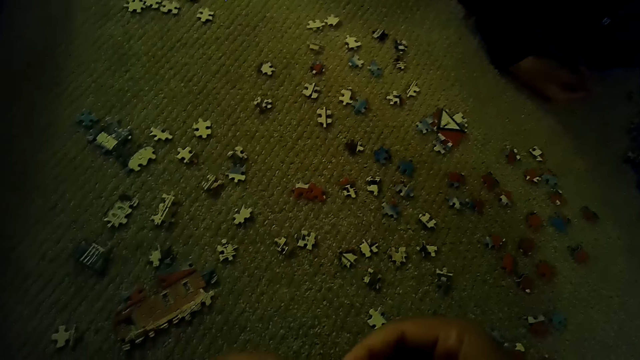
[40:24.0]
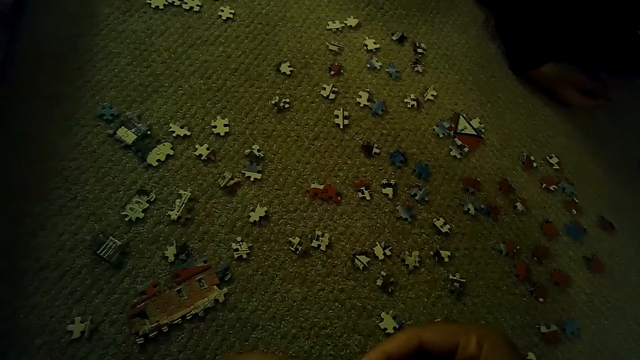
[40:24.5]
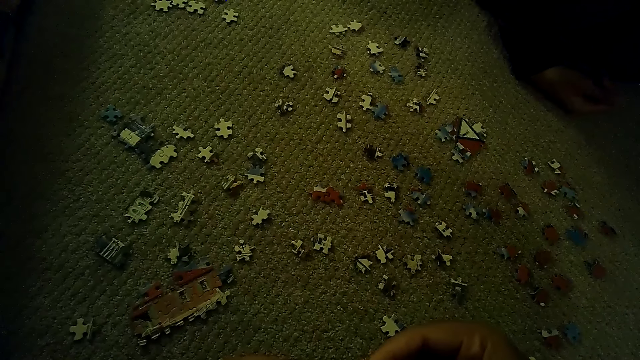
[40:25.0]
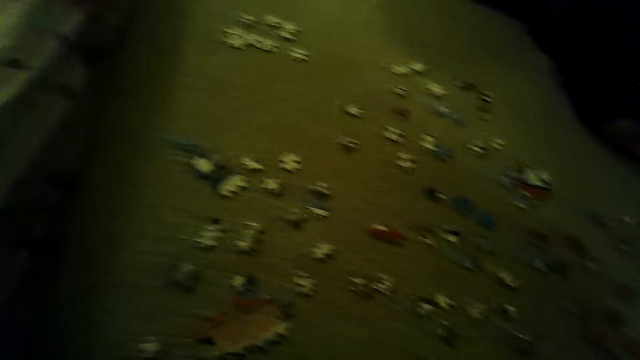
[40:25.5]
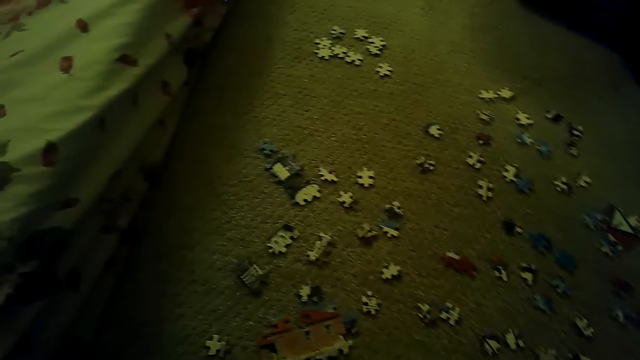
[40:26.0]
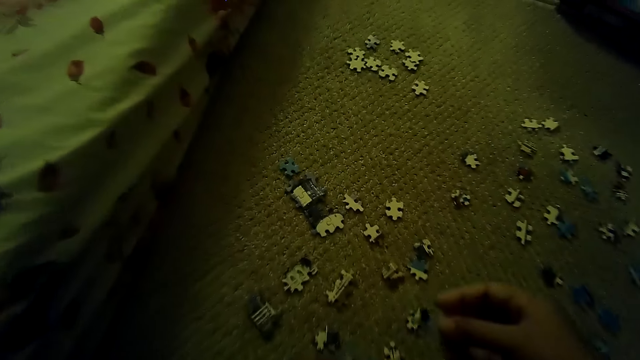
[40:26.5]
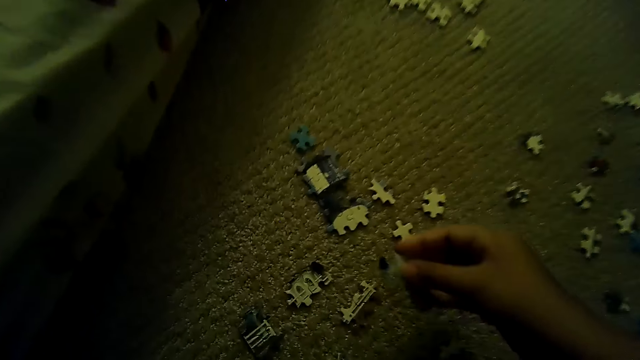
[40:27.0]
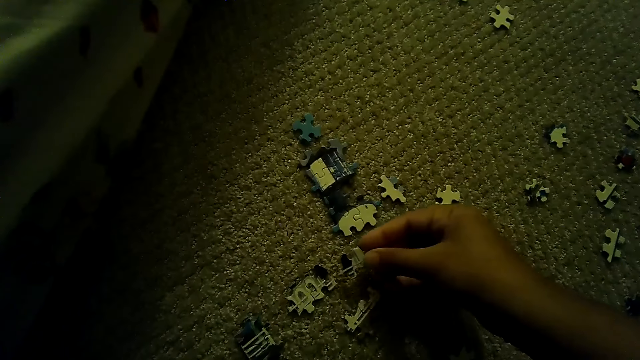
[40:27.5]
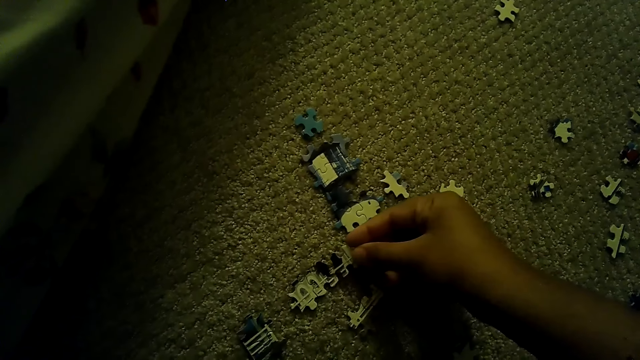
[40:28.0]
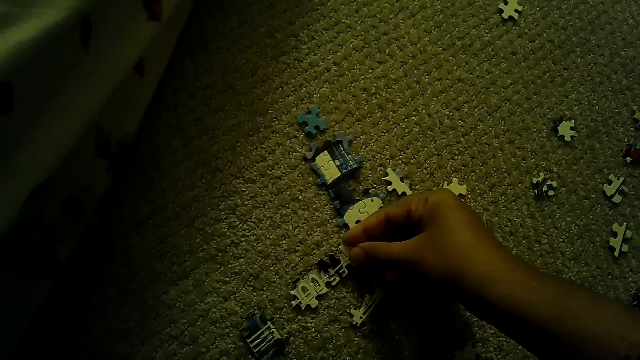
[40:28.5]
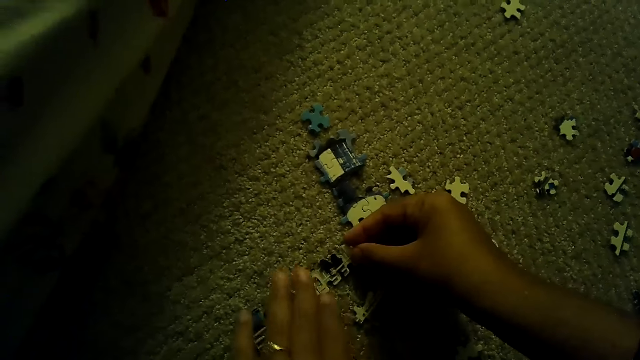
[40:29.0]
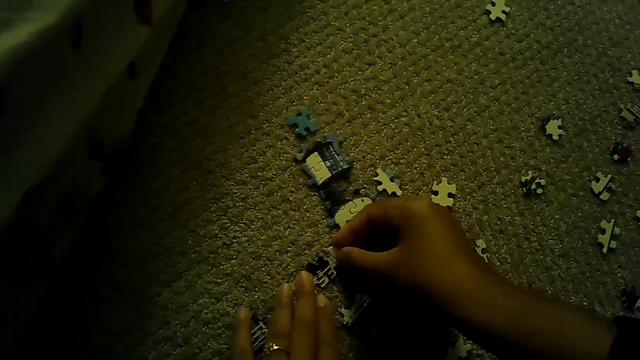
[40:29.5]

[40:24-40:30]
The camera wearer fixes the puzzle piece.

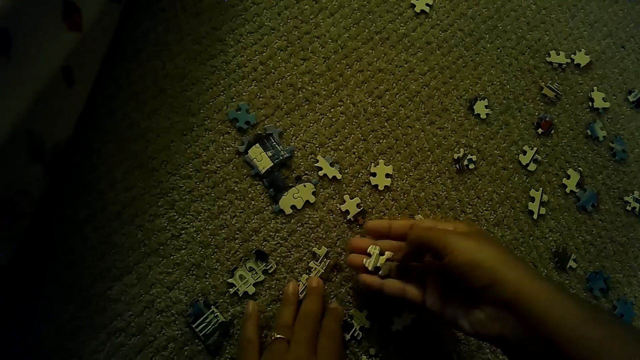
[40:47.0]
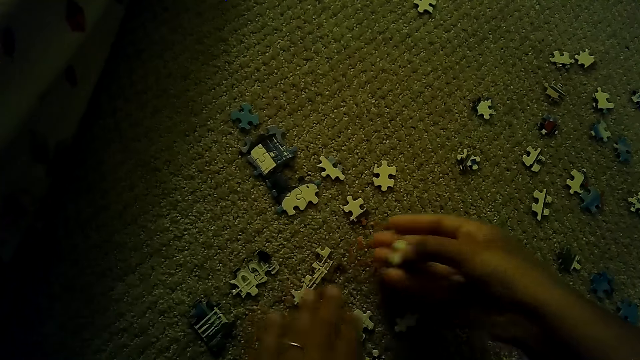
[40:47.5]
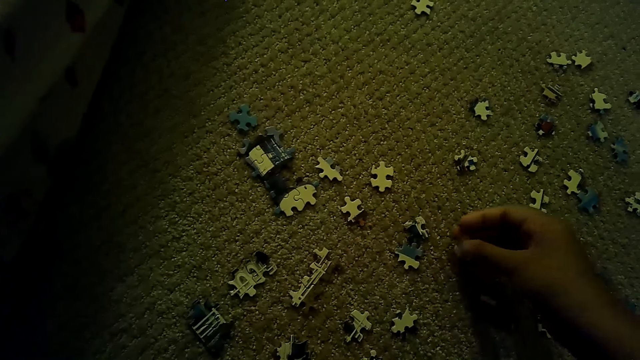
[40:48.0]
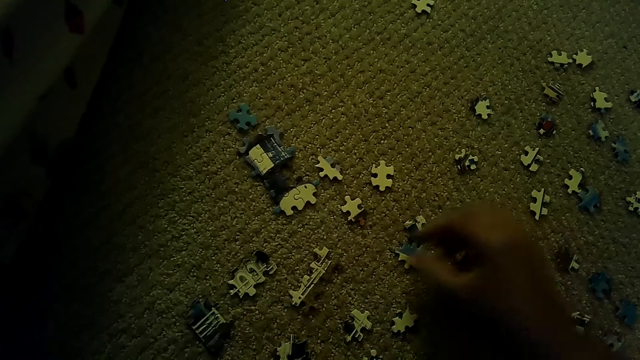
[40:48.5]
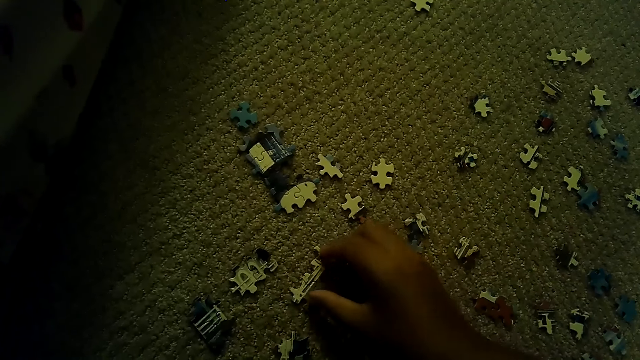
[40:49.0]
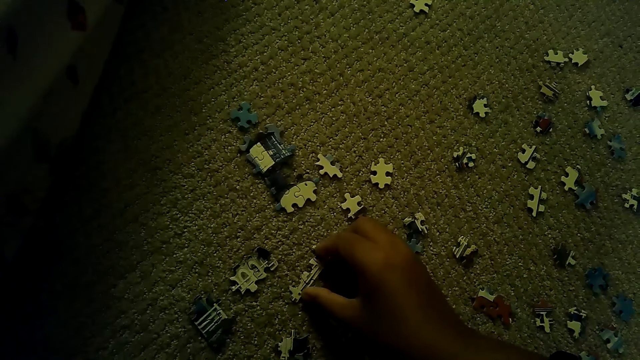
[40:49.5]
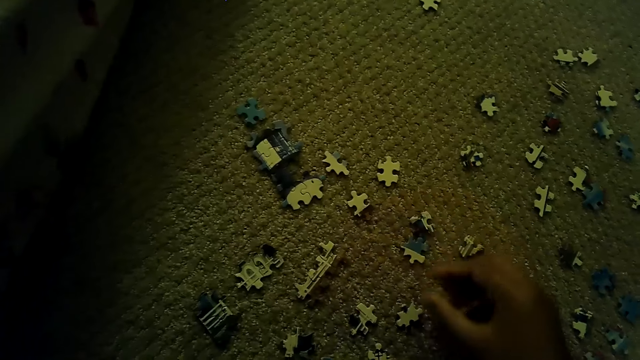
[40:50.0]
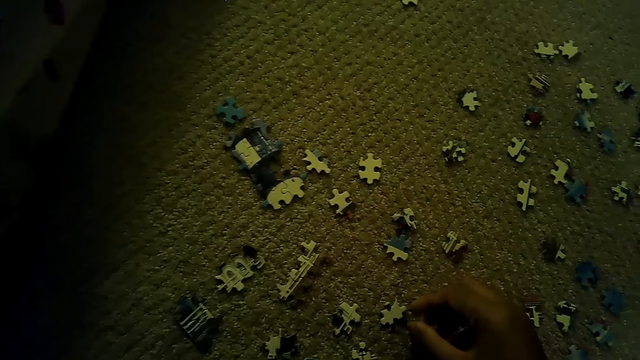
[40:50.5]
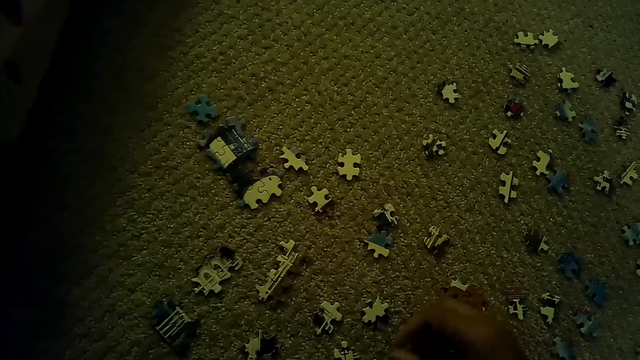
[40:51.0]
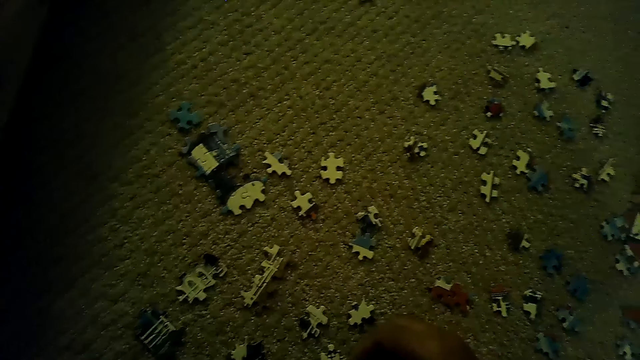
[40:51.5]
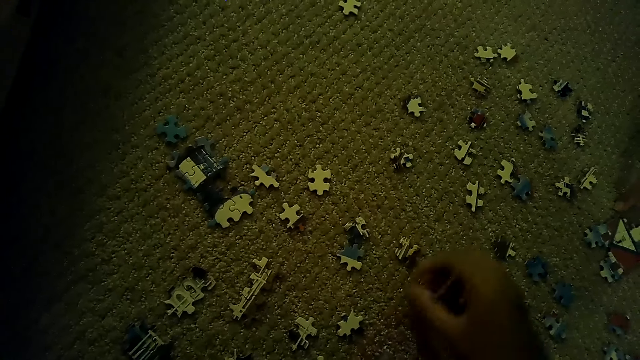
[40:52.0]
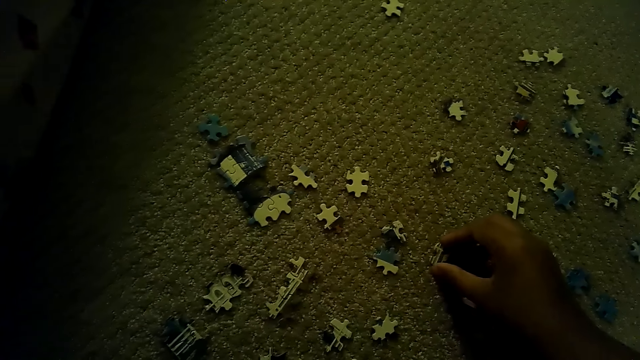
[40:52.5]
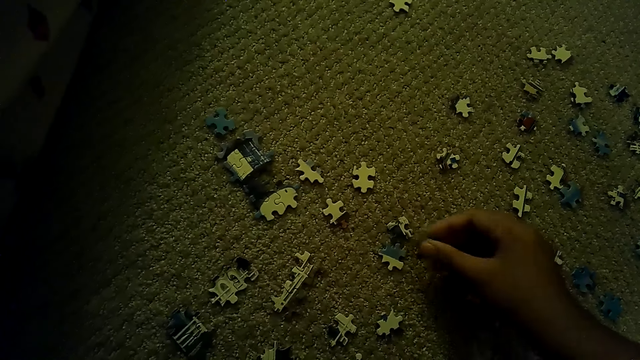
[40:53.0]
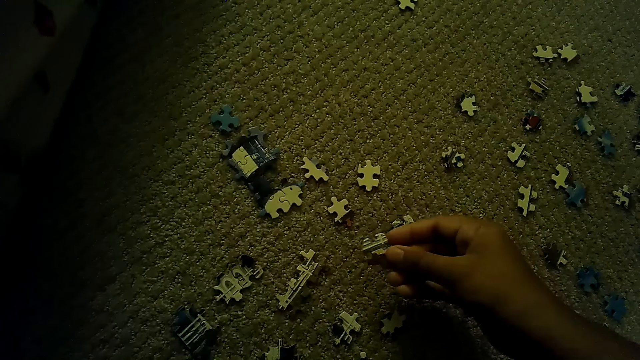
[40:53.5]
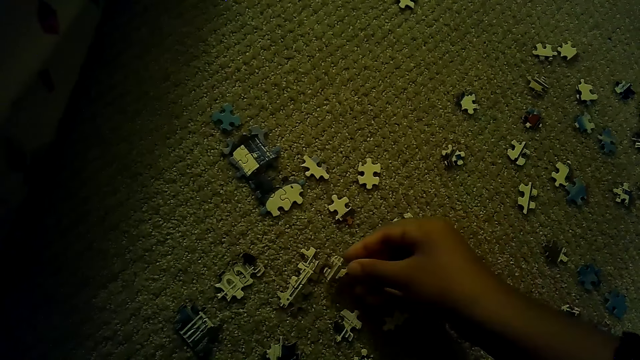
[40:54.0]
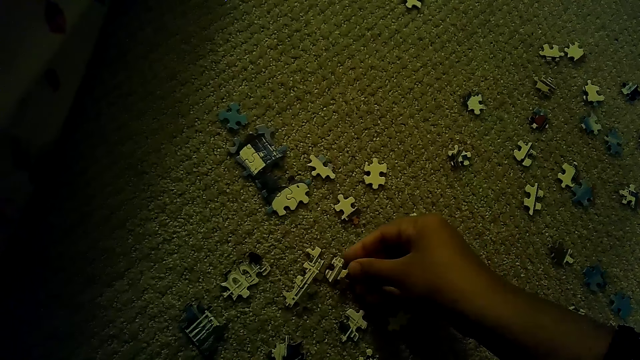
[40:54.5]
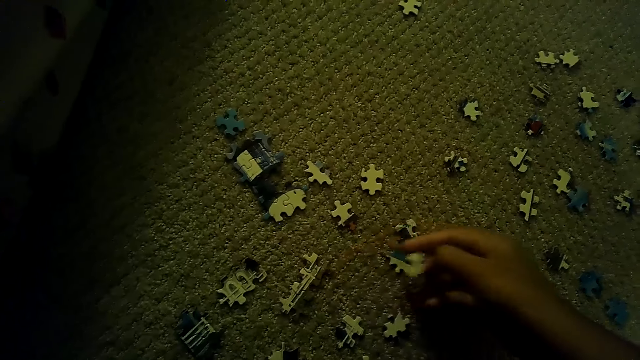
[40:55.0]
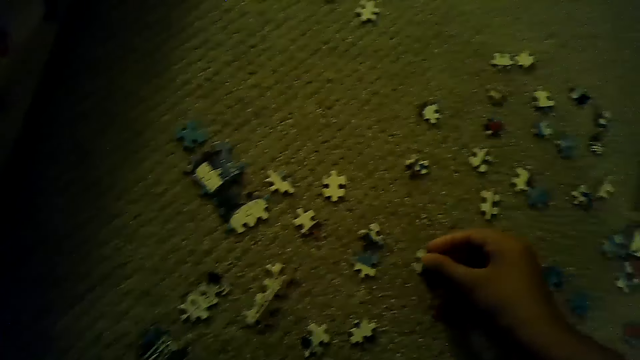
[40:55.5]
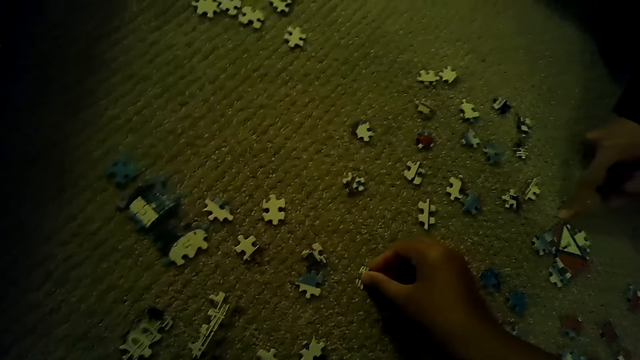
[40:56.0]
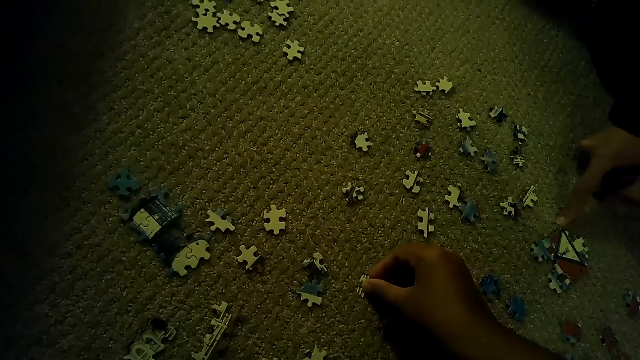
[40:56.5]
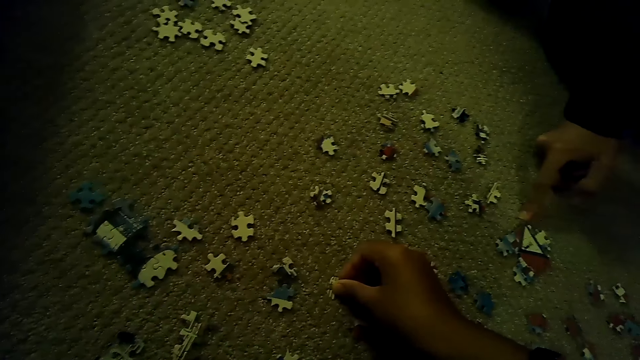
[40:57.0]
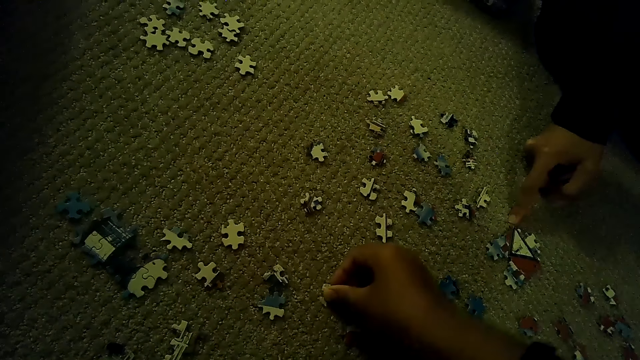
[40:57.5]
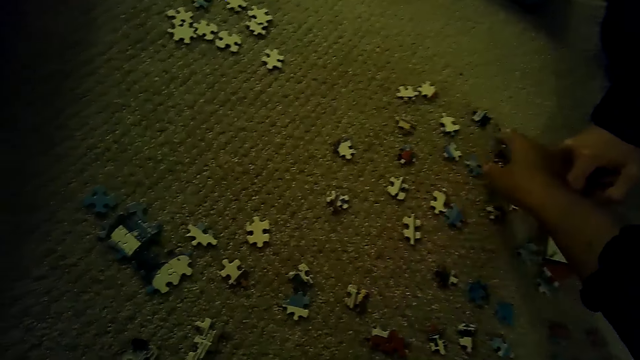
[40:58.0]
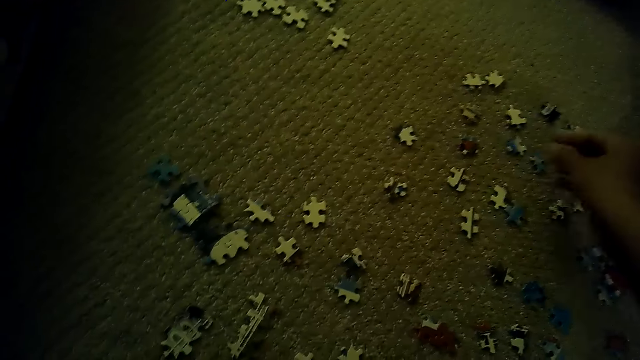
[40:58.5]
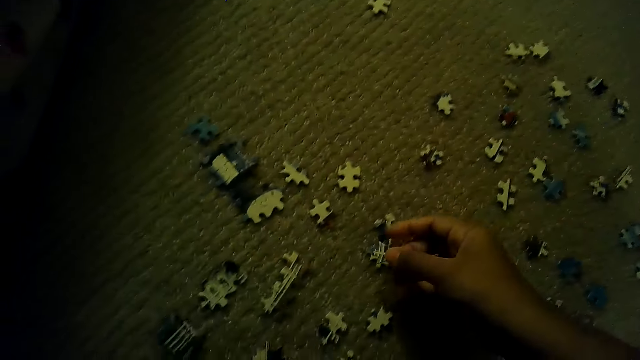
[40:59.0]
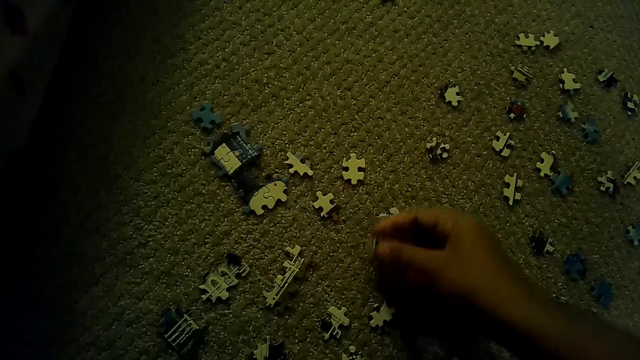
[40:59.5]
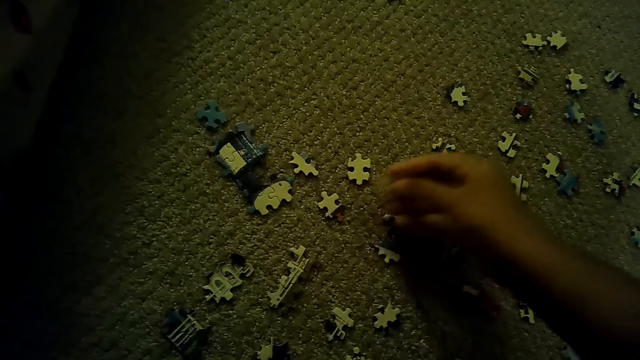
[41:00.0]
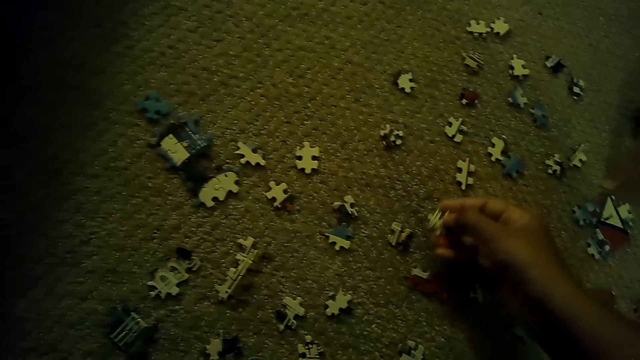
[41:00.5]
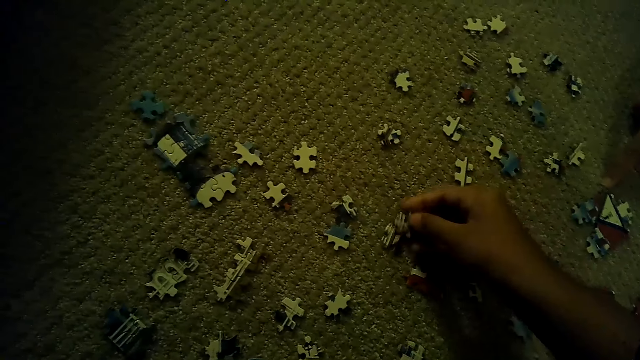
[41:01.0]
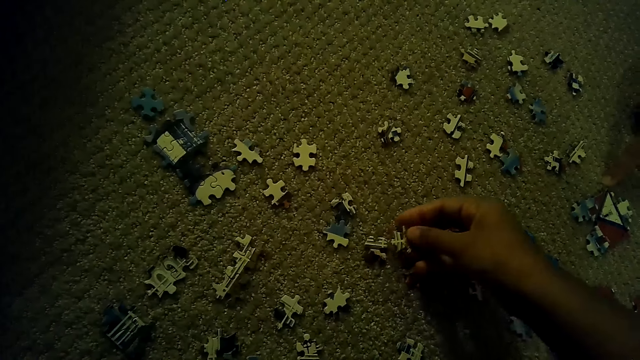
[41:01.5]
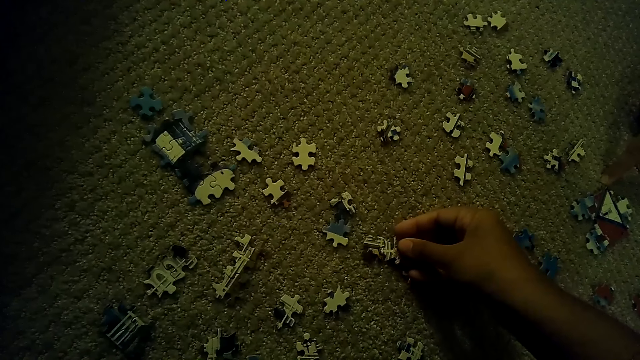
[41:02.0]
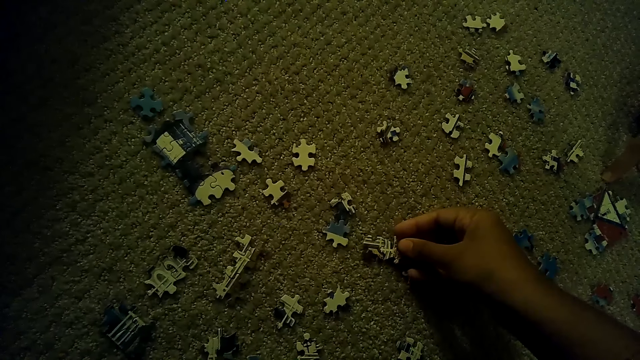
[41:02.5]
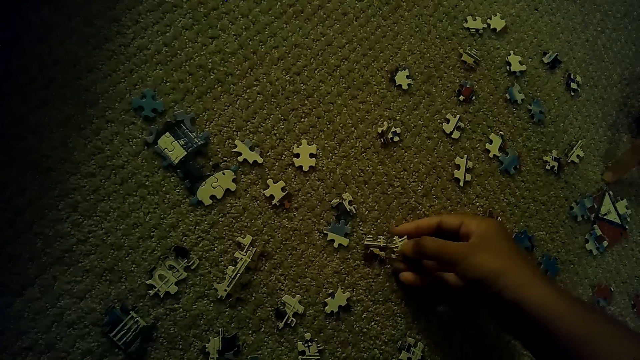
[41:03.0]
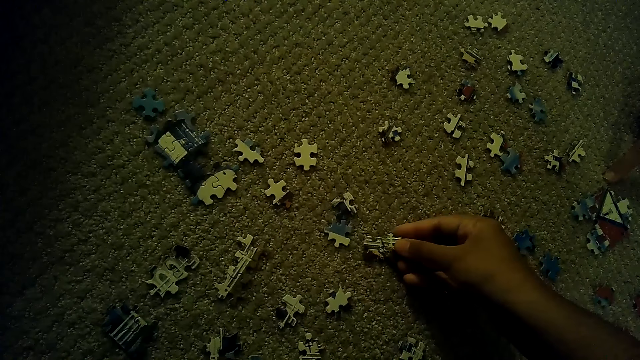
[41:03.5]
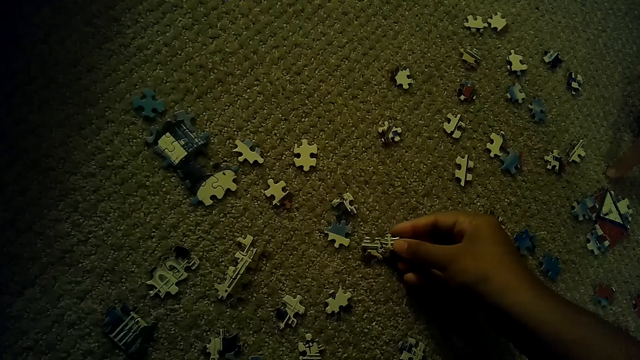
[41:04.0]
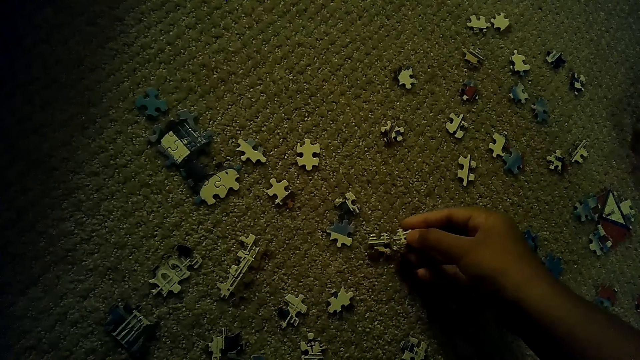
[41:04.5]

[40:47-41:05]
The camera wearer holds a puzzle piece. They put the puzzle piece down. They pick up the puzzle piece. They fix the puzzle pieces. They put the puzzle piece down. They pick up the puzzle piece. They fix the puzzle pieces.
